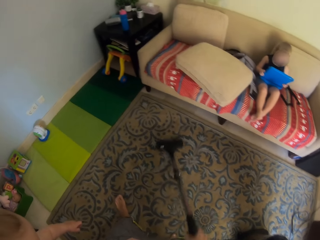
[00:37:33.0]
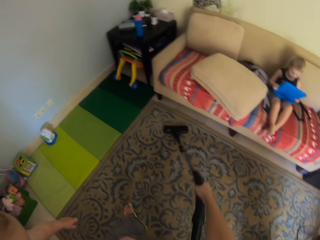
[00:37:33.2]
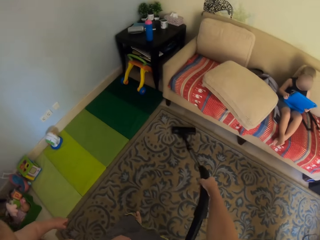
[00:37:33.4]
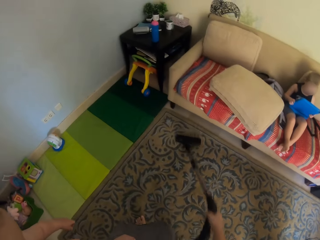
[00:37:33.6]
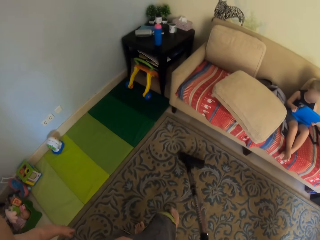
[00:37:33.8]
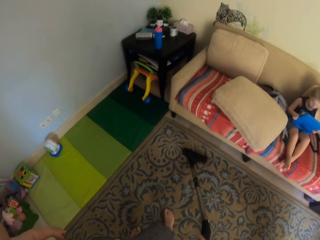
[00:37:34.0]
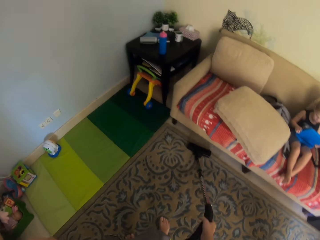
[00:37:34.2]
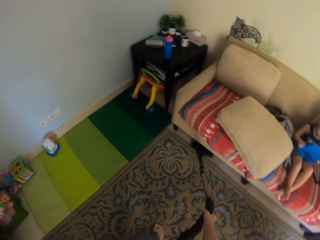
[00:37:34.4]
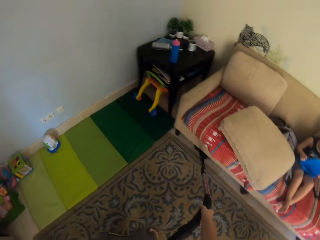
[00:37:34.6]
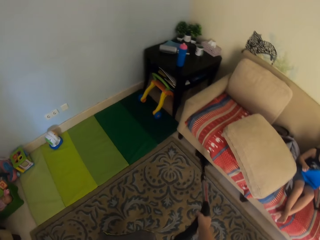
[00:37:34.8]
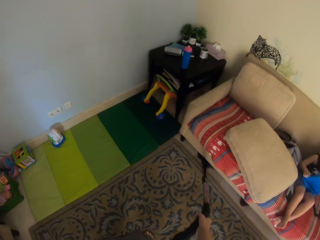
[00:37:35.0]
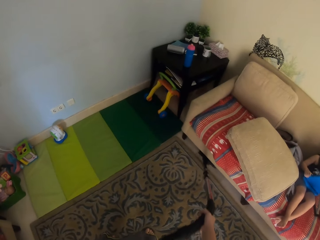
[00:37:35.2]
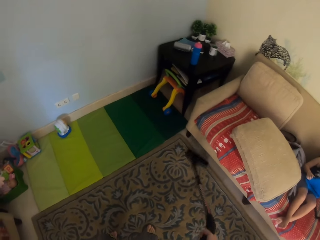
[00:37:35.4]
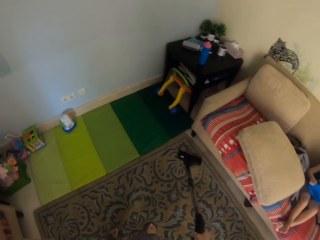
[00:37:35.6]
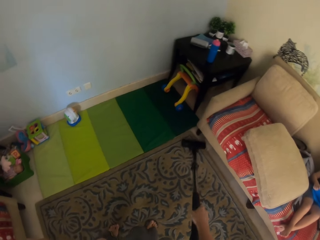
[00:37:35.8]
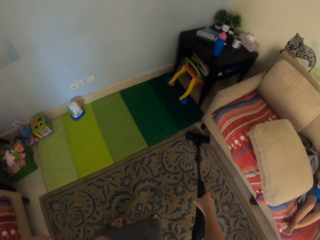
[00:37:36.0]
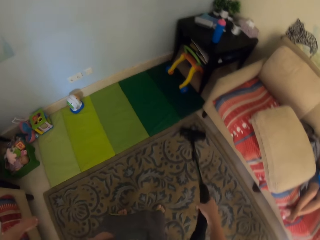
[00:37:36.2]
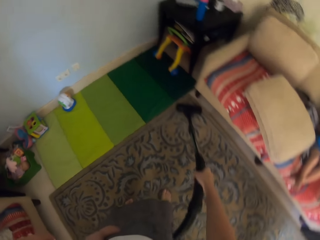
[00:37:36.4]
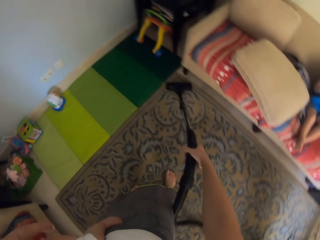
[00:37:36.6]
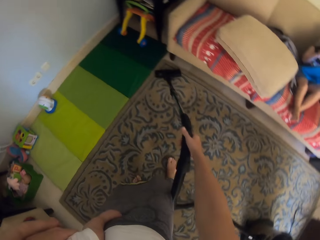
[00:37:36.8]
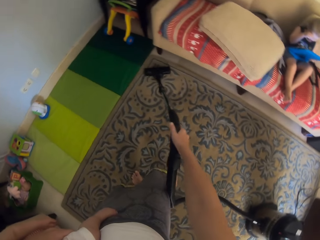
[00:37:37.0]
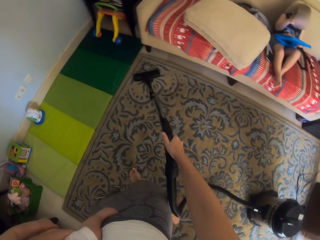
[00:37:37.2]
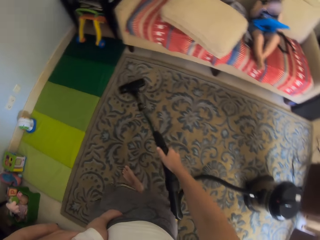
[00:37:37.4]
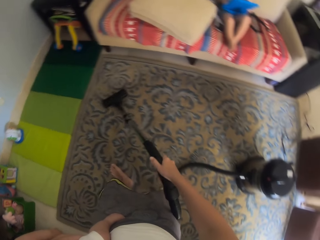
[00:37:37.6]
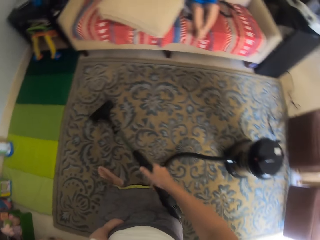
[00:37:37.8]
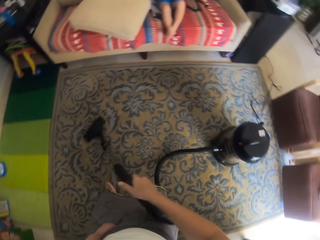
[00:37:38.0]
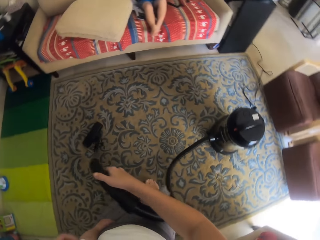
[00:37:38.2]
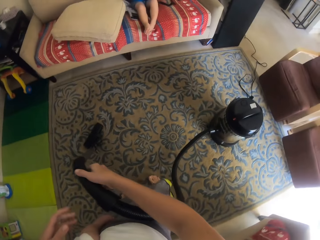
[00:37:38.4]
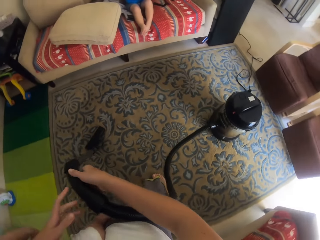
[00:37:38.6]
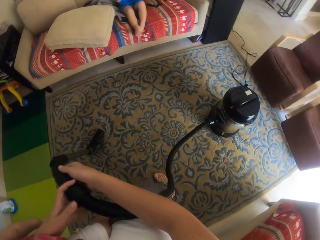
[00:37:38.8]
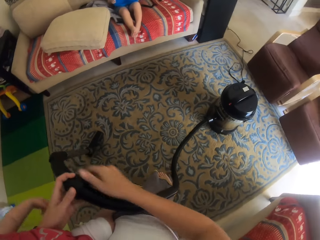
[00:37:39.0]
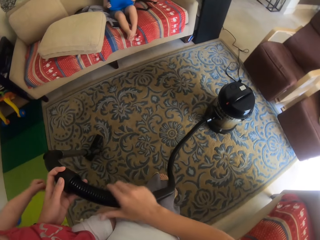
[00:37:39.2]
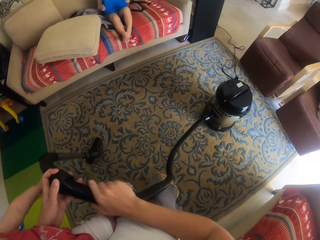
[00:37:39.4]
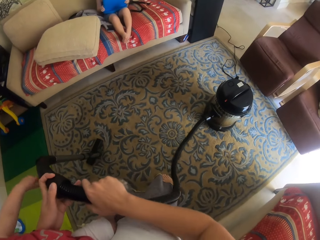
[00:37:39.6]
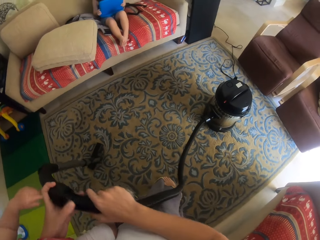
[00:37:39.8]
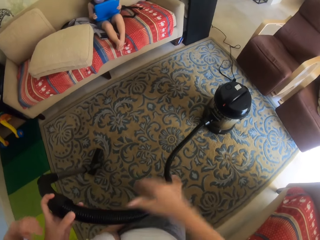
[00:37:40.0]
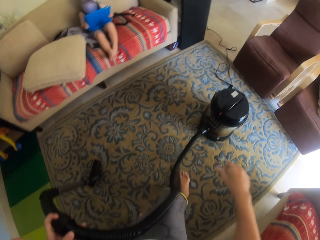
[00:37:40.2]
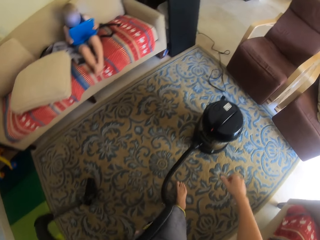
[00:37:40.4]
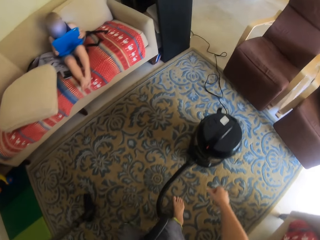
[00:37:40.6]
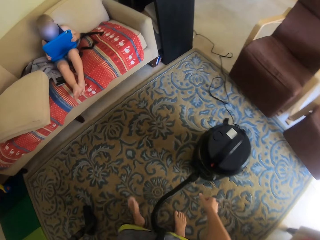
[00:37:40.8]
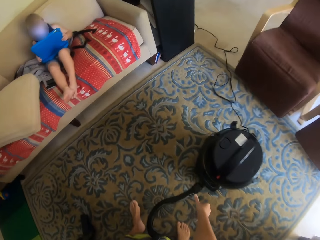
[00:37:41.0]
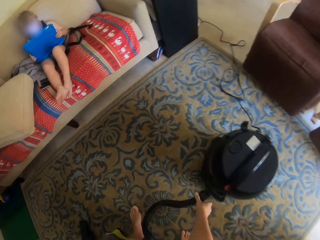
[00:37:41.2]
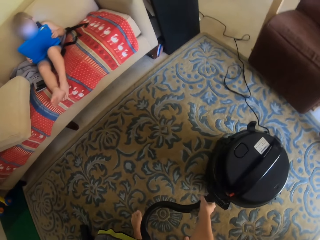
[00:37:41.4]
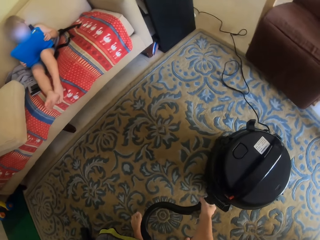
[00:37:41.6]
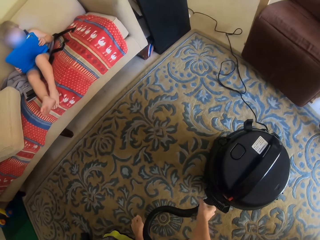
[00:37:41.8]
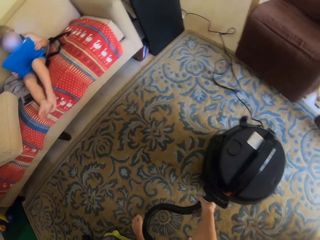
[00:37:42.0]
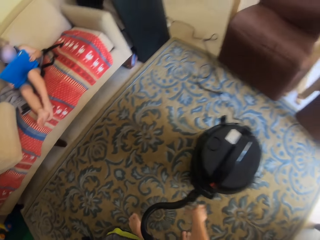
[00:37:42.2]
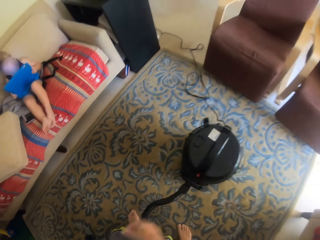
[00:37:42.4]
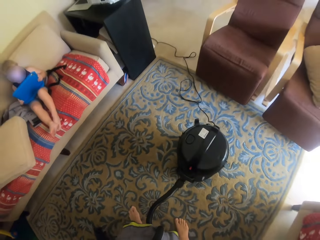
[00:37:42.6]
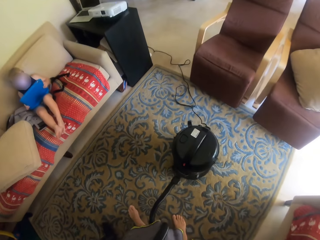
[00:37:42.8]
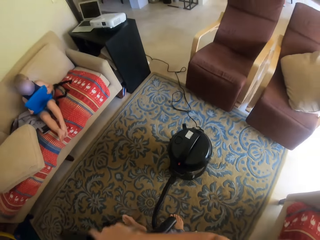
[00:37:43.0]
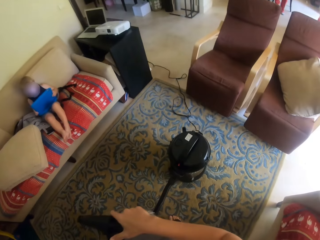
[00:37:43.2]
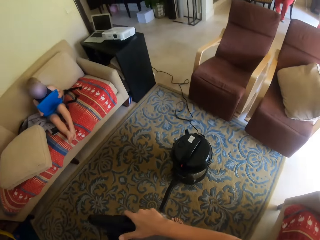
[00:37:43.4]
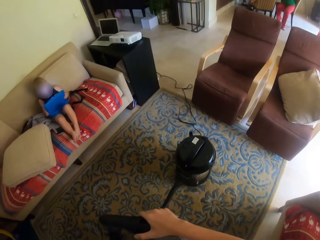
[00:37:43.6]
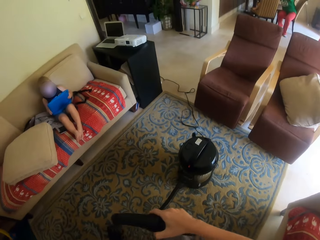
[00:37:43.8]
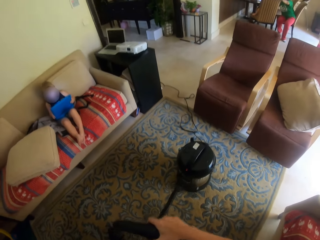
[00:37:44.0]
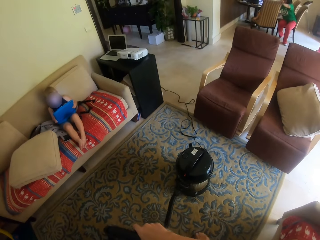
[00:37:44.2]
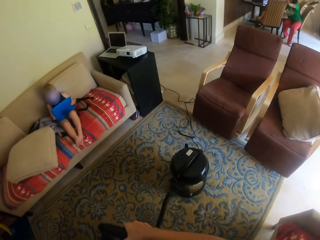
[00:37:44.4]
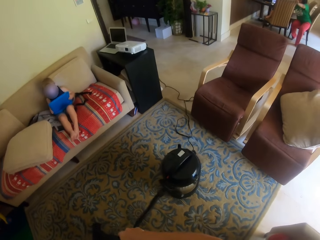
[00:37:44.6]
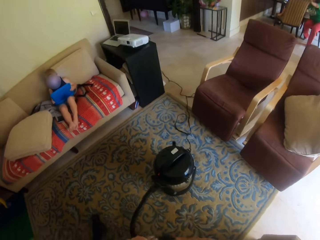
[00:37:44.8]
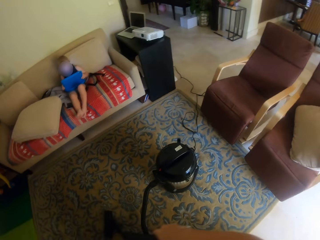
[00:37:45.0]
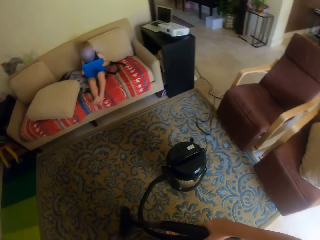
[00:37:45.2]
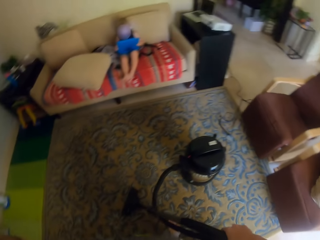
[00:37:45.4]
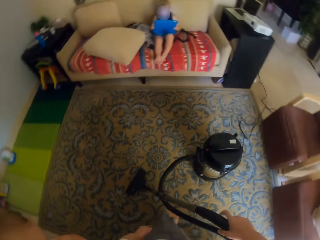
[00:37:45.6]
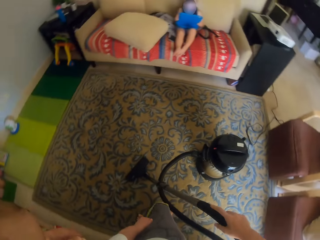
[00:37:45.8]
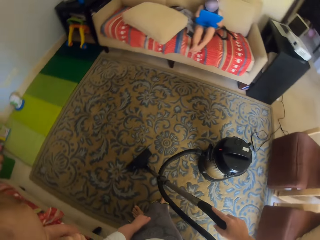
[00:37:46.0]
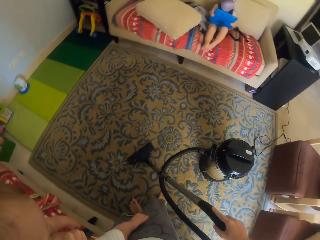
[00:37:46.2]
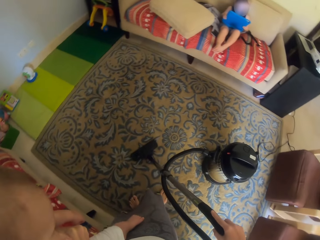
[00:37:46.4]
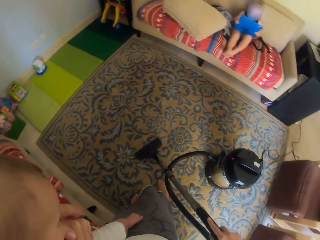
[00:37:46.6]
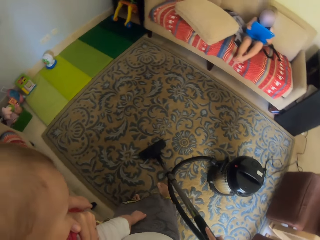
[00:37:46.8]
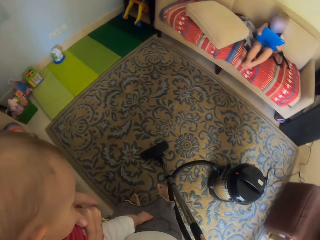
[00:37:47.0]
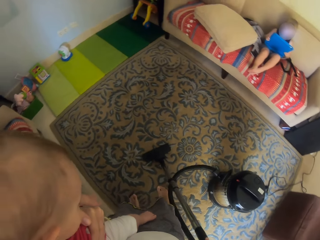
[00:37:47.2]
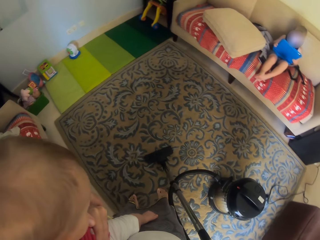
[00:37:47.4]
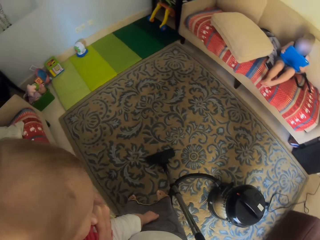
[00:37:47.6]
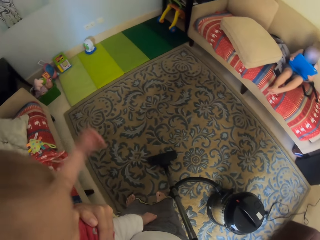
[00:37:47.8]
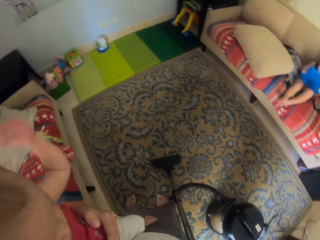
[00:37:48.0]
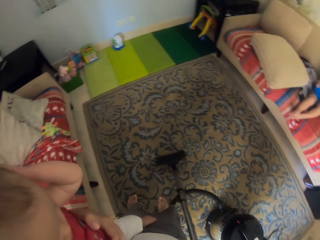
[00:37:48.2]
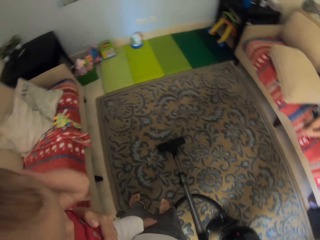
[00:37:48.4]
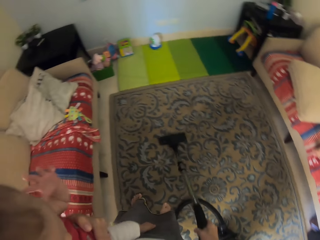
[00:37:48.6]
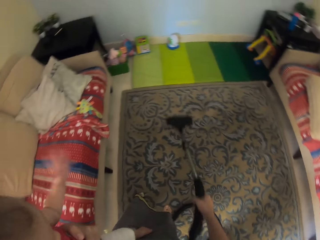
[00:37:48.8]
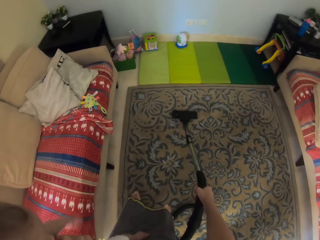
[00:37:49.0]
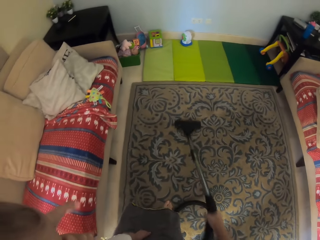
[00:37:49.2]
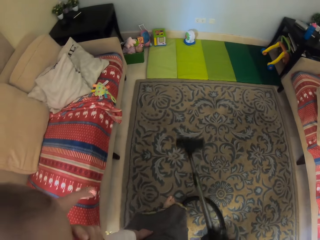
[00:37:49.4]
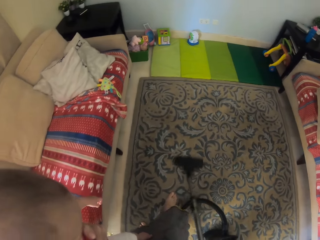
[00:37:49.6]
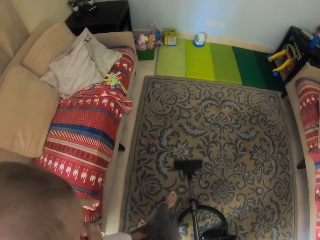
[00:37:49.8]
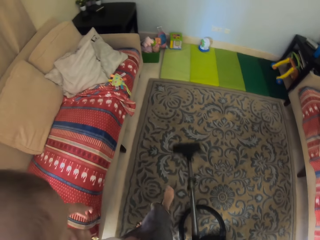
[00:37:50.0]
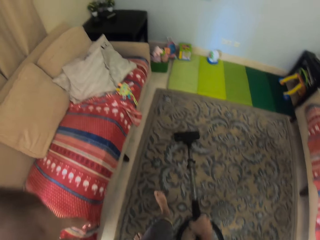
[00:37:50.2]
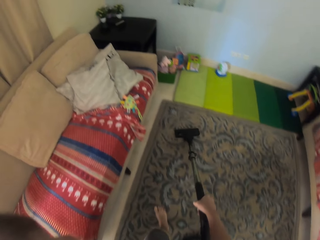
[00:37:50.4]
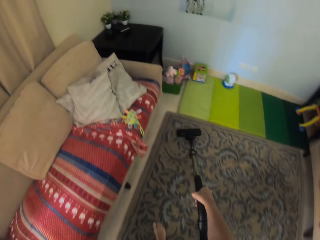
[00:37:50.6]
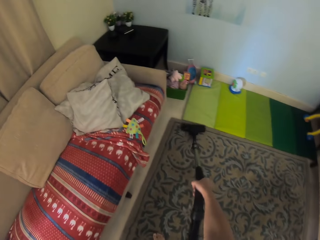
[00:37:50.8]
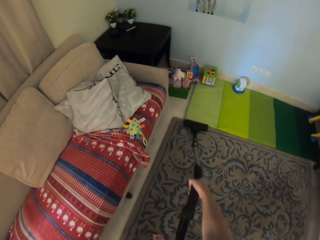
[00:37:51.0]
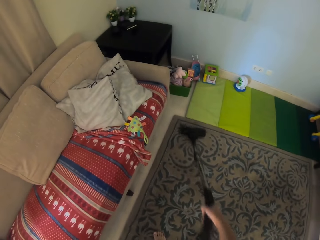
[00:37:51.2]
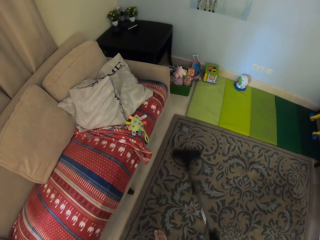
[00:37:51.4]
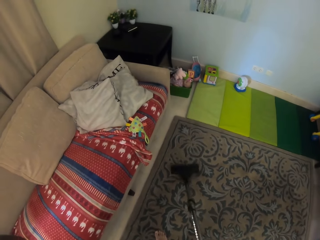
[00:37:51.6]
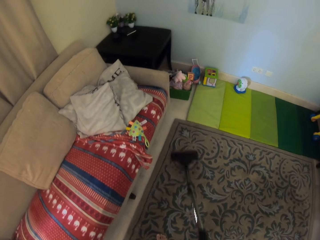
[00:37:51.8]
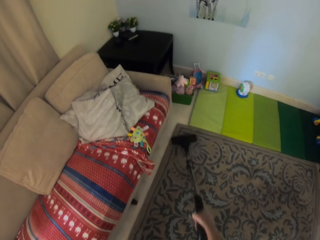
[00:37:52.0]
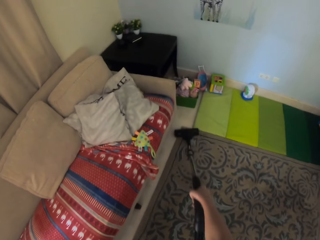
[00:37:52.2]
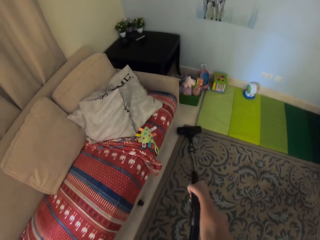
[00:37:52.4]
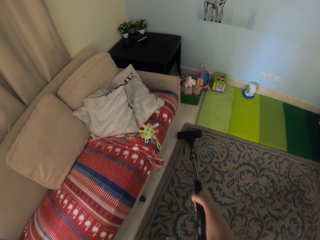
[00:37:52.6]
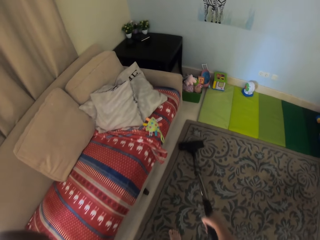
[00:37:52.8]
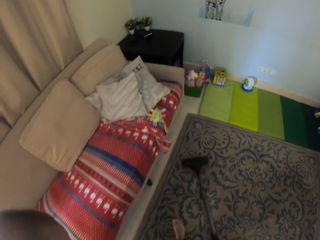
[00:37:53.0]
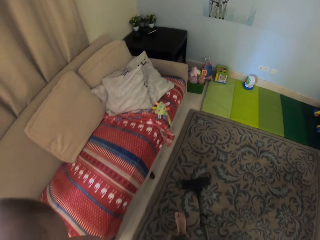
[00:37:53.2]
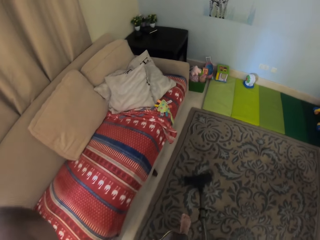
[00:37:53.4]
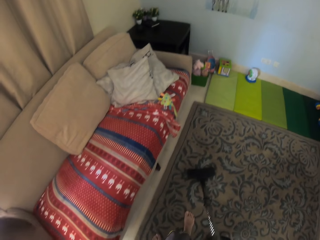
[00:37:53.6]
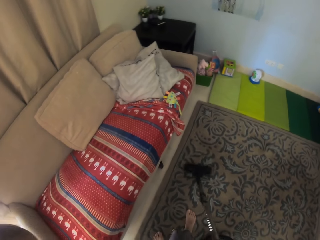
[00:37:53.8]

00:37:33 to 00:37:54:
The camera wearer holds a vacuum cleaner. They touch the hose. They adjust the vacuum cleaner. They hold the vacuum cleaner. They clean the floor using the vacuum cleaner. A child moves her hands.
